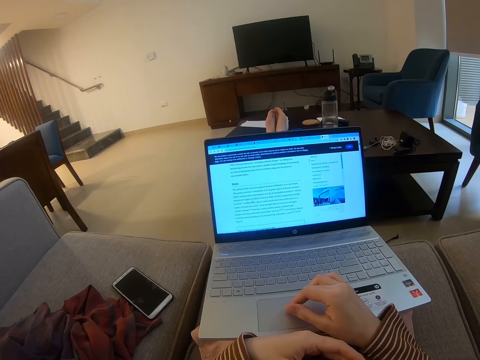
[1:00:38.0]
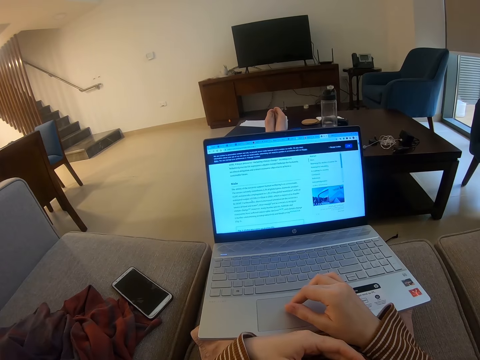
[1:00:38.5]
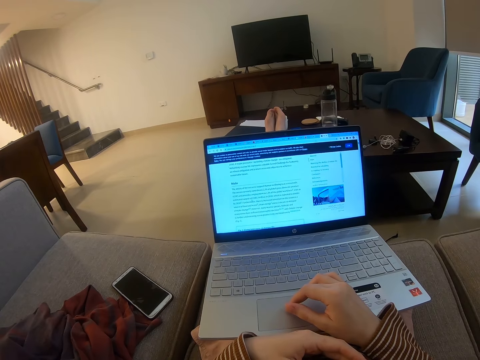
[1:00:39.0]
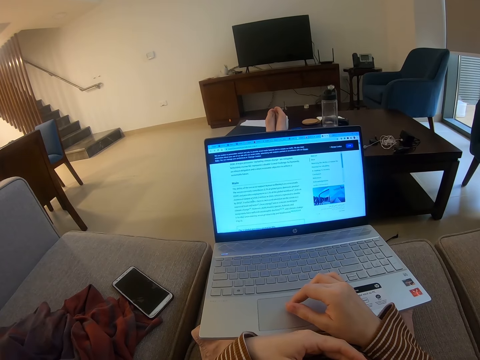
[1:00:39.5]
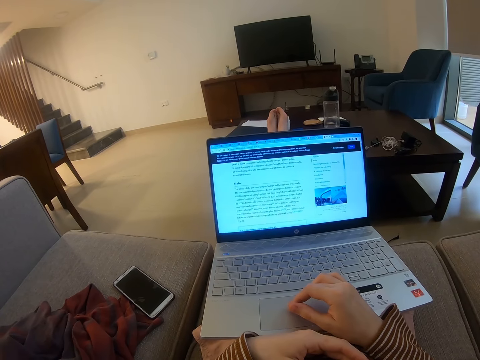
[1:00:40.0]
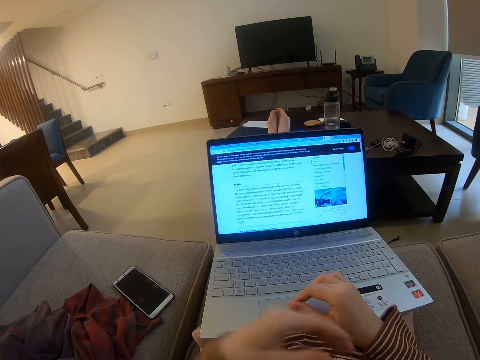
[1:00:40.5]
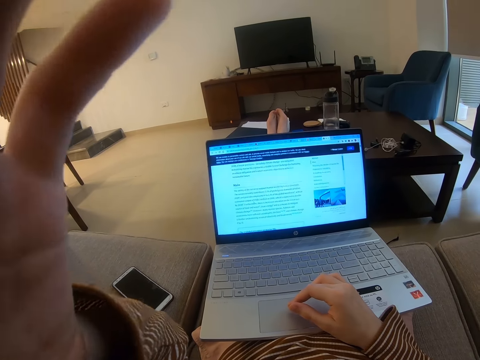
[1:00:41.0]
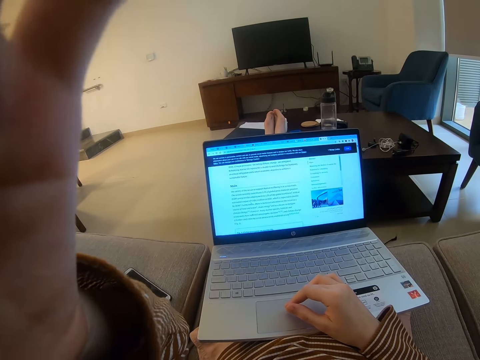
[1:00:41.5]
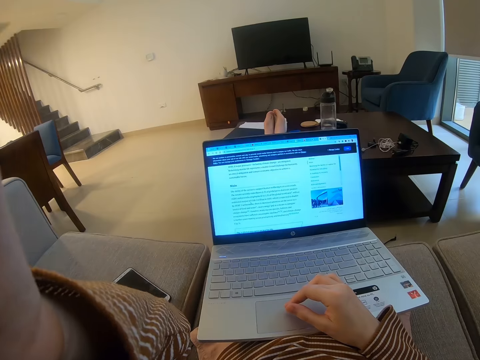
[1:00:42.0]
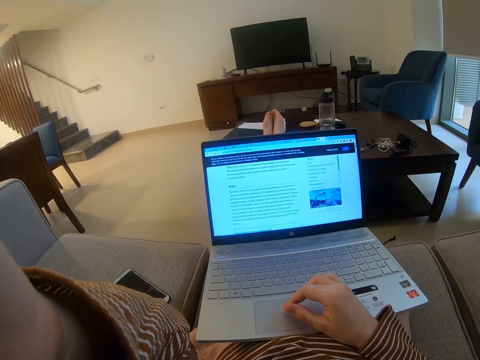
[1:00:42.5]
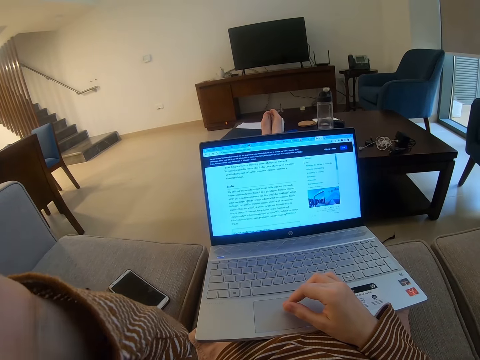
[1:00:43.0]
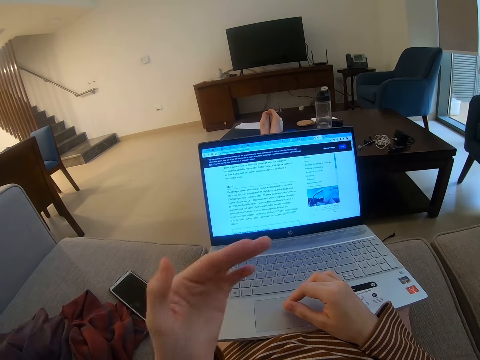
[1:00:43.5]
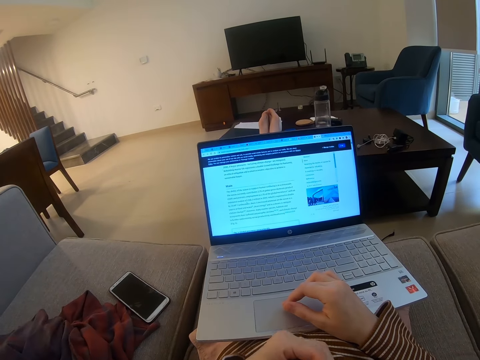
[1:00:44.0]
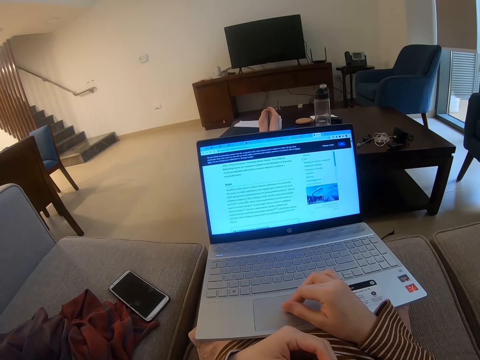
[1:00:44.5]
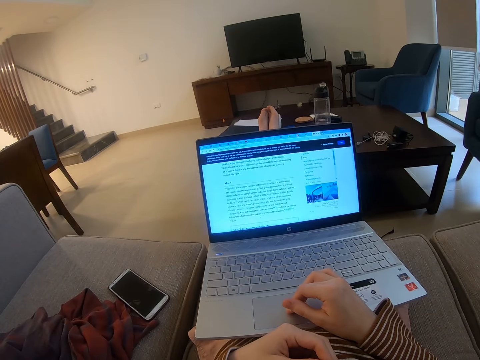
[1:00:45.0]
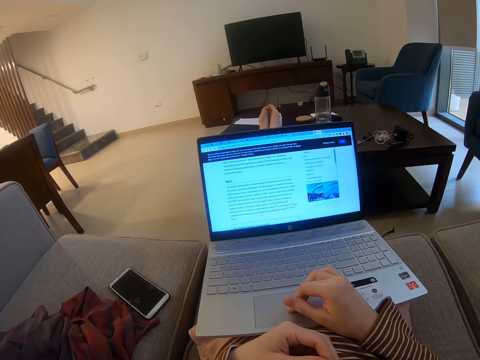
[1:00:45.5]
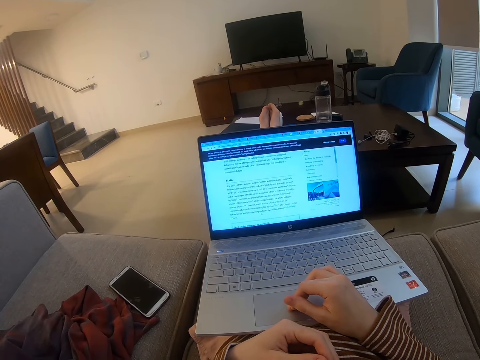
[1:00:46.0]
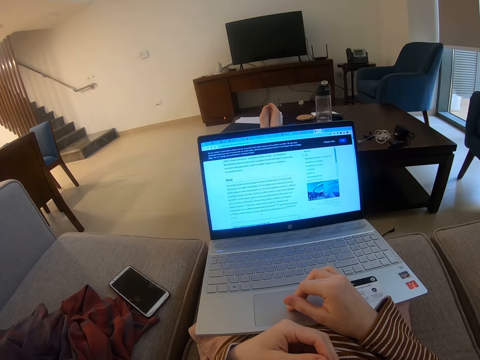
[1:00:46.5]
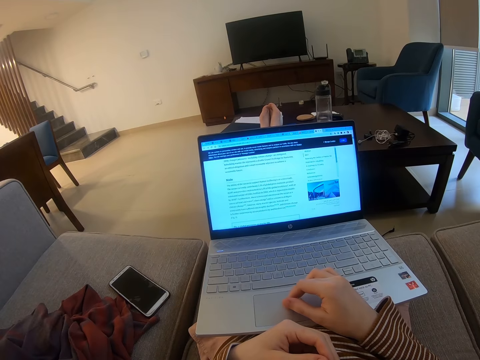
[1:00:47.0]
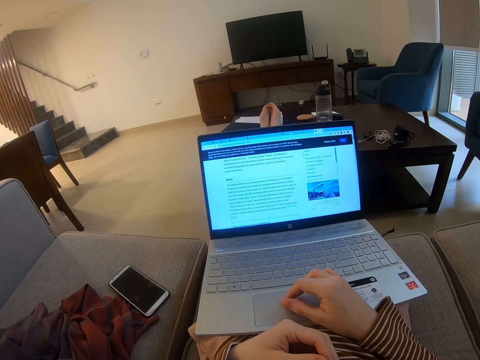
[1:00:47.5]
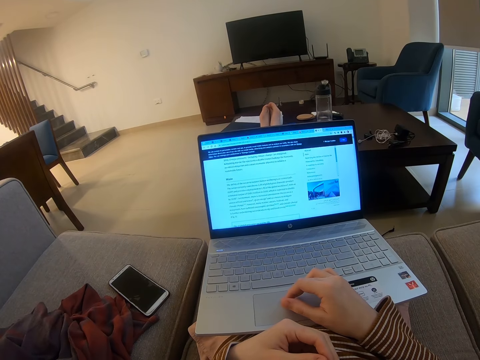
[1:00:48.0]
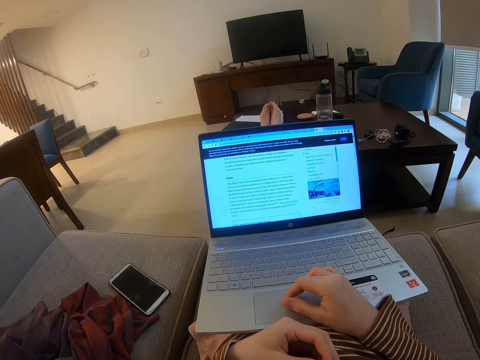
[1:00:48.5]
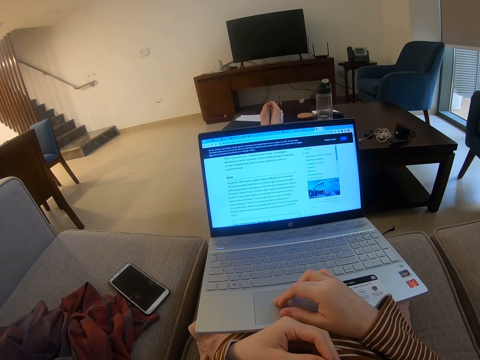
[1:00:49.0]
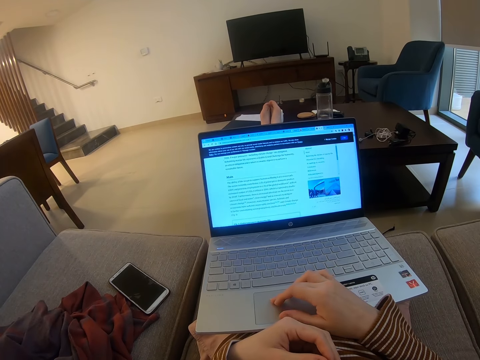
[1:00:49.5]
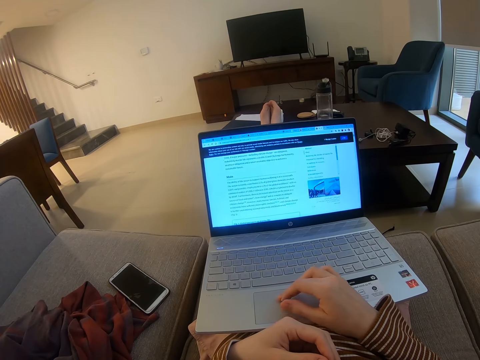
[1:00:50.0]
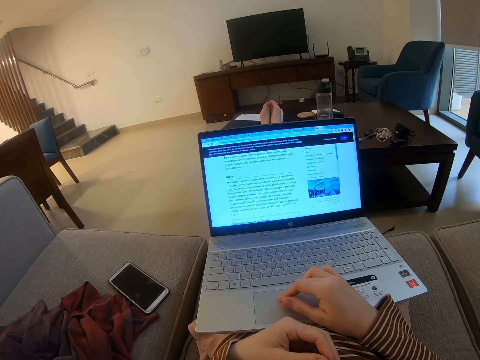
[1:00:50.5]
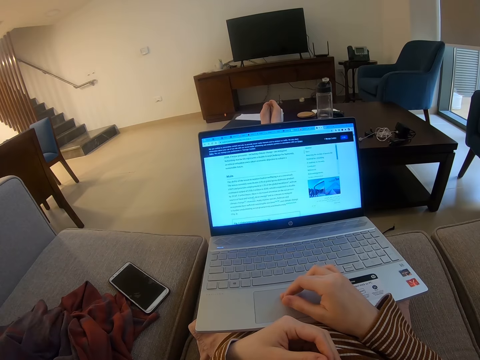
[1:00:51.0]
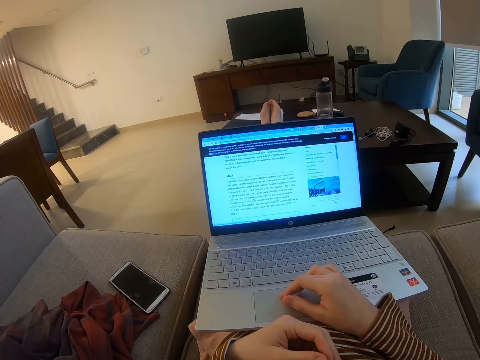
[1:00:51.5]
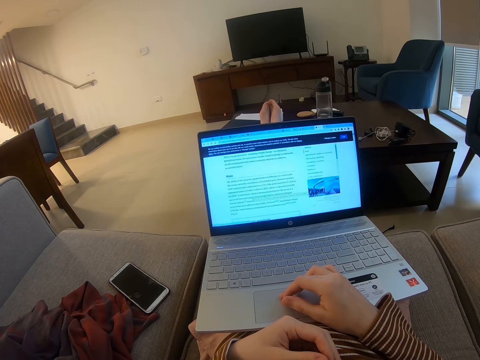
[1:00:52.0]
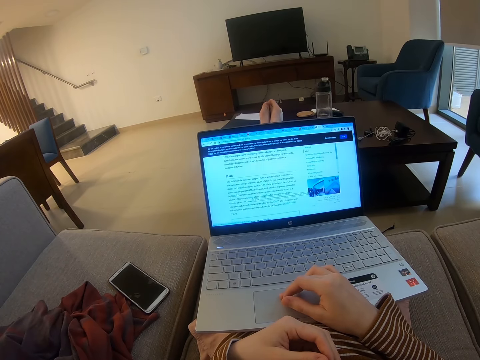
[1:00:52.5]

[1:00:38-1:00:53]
The camera wearer lifts the left hand. They adjust the camera on the head. They put the left hand on the chest. They operate the laptop.

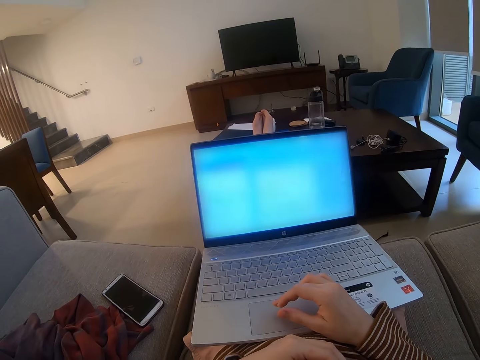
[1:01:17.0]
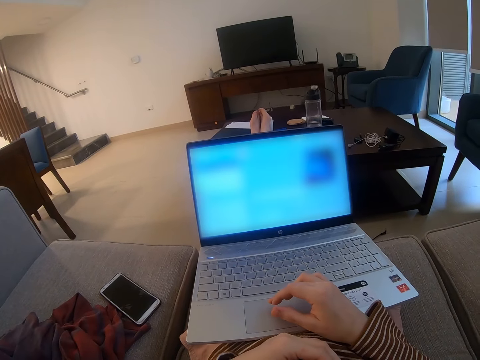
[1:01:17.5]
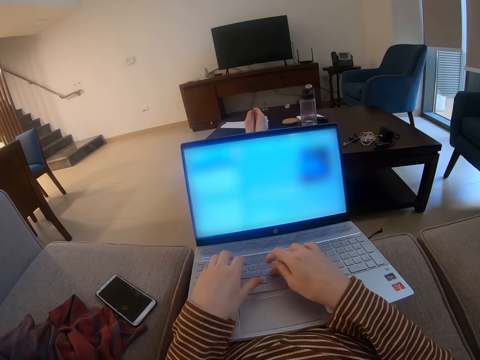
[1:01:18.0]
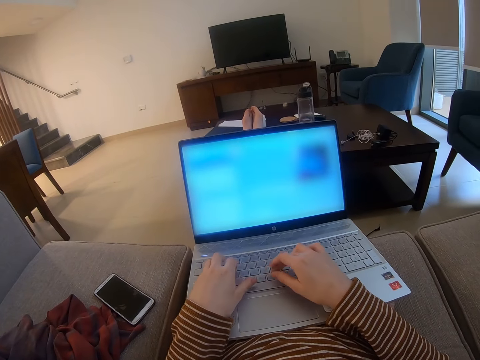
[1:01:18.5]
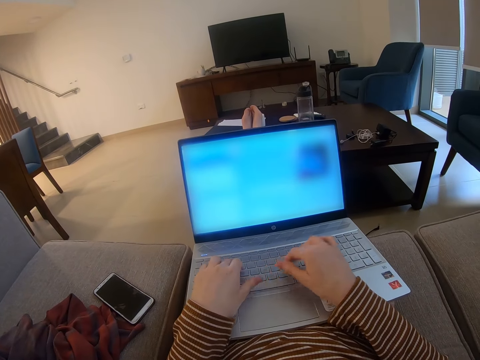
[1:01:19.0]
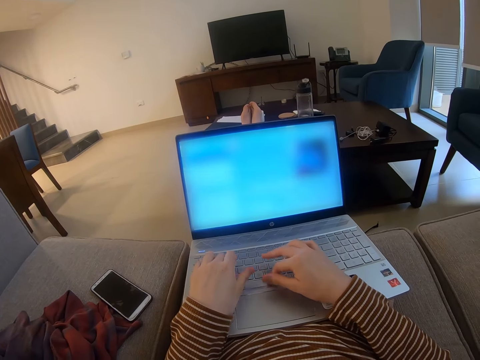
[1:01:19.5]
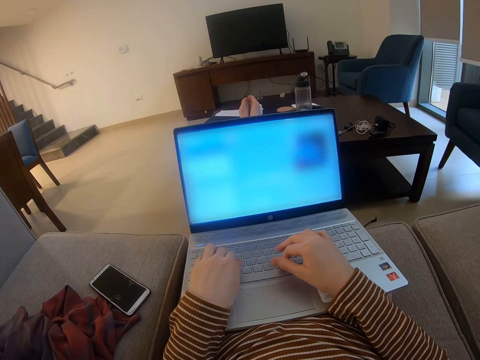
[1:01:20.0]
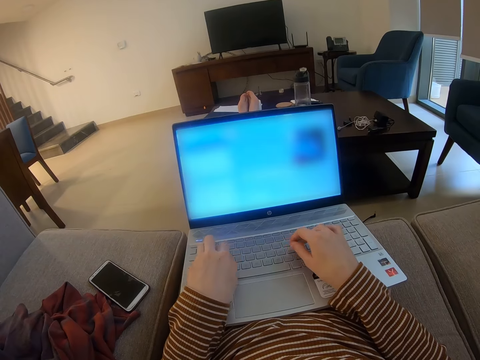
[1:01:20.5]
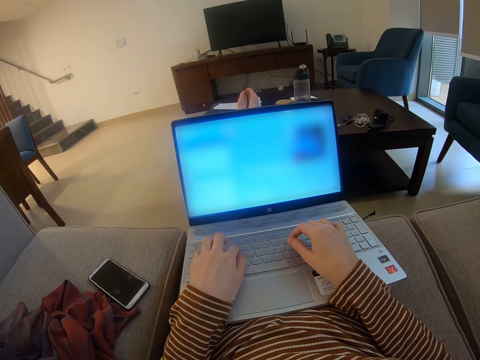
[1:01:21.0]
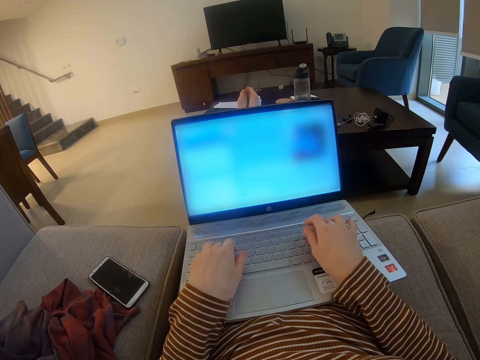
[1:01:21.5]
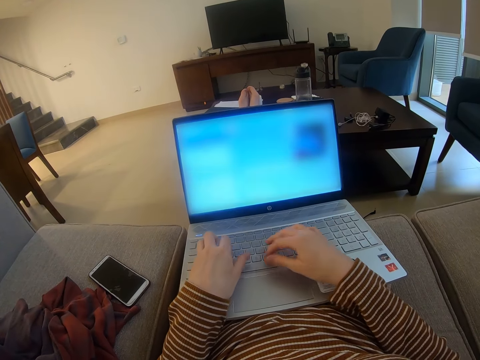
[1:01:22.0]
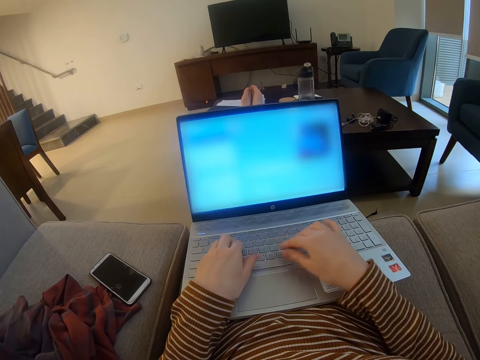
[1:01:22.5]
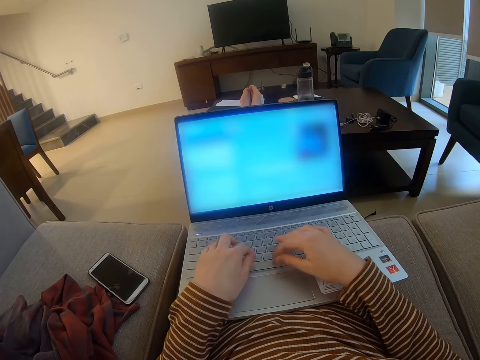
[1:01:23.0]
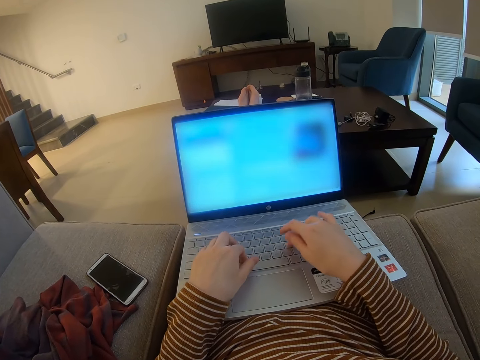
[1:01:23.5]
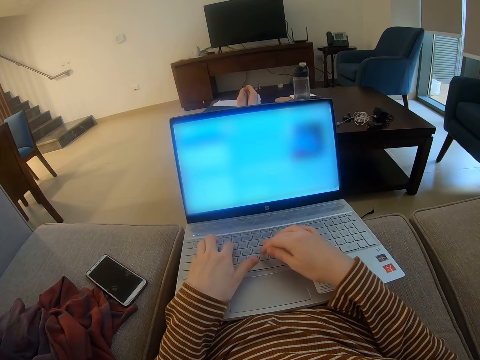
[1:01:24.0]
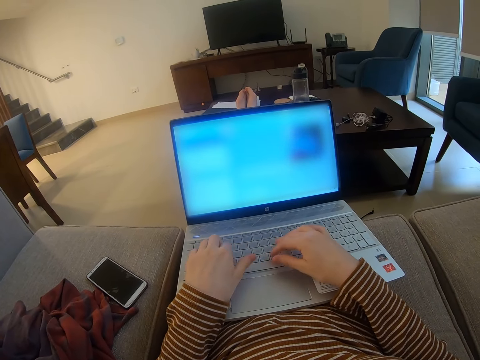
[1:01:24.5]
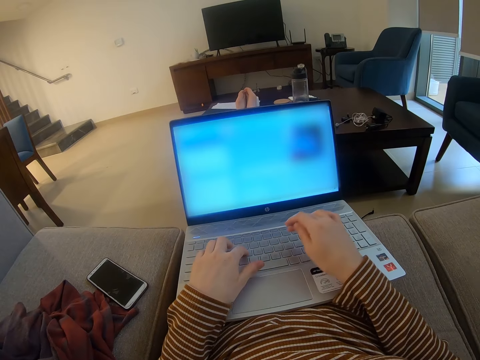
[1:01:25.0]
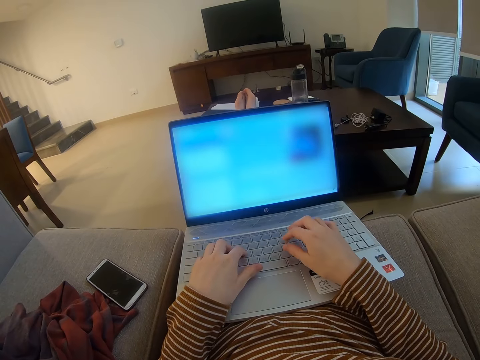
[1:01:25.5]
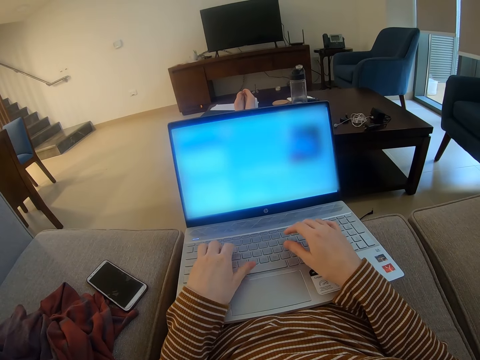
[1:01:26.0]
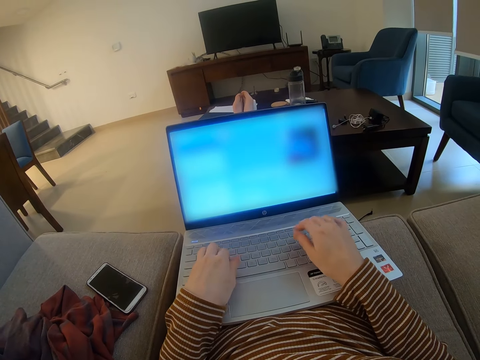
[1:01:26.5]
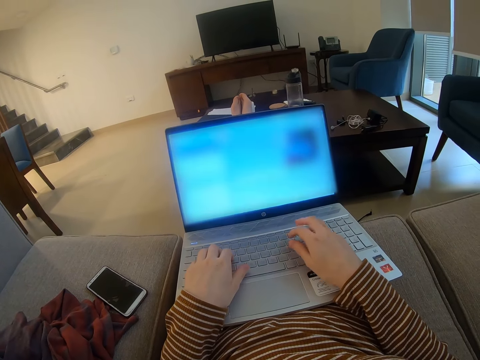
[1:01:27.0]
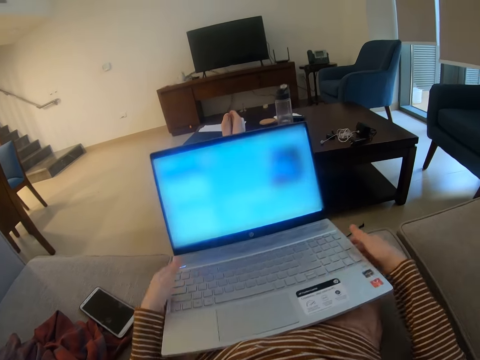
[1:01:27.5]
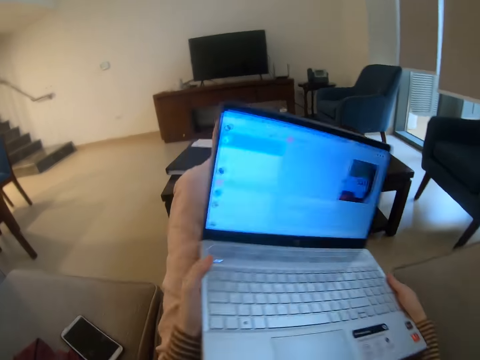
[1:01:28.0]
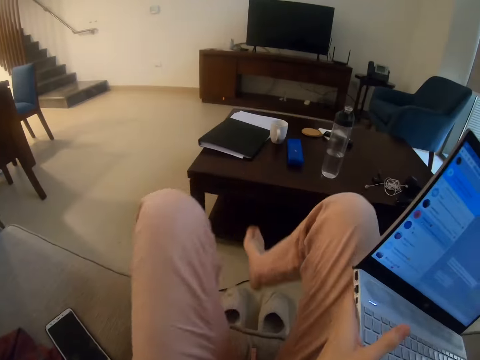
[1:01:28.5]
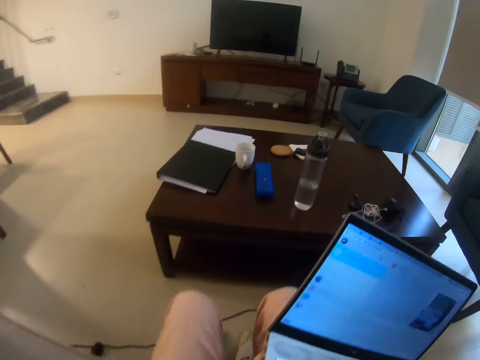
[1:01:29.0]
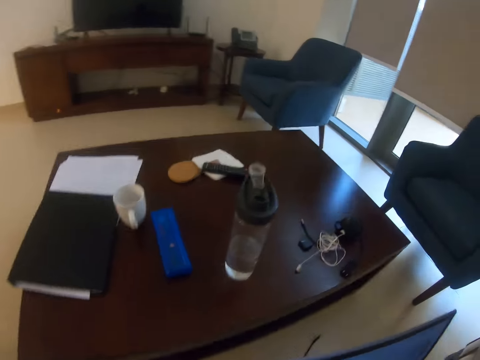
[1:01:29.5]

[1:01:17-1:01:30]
The camera wearer operates the laptop with hands. They hold the laptop with hands and pick up the laptop.
